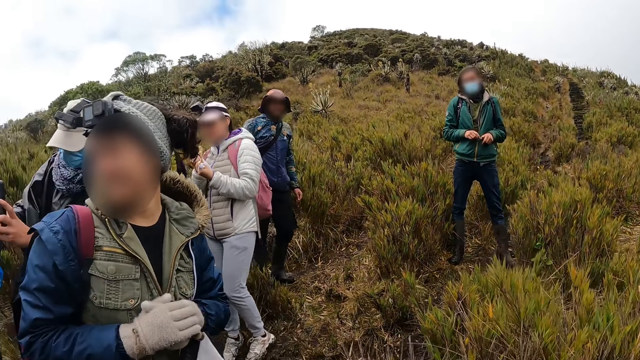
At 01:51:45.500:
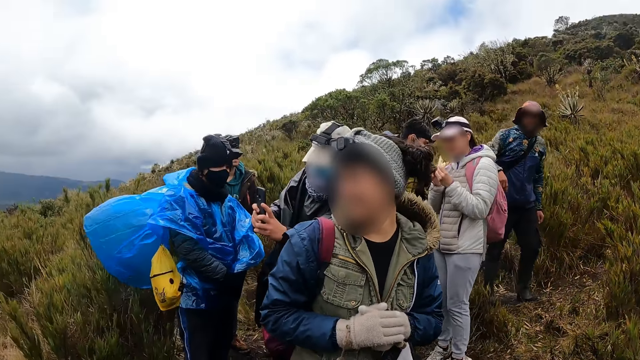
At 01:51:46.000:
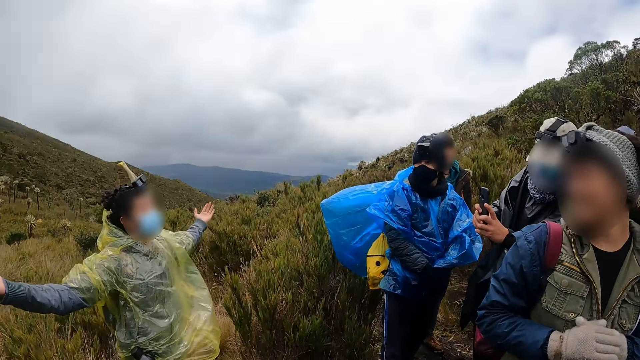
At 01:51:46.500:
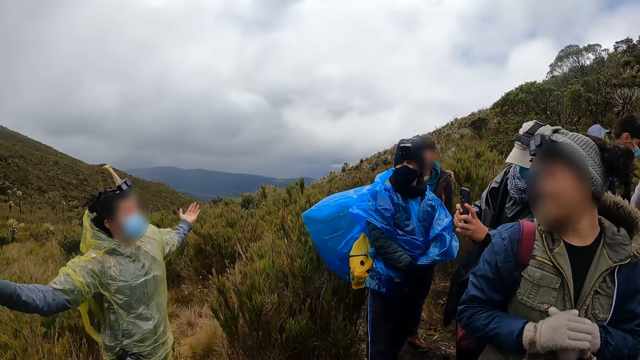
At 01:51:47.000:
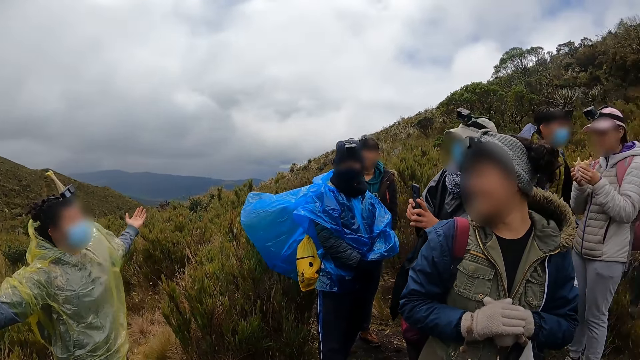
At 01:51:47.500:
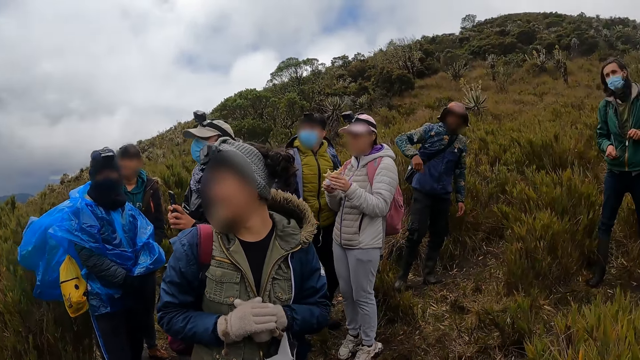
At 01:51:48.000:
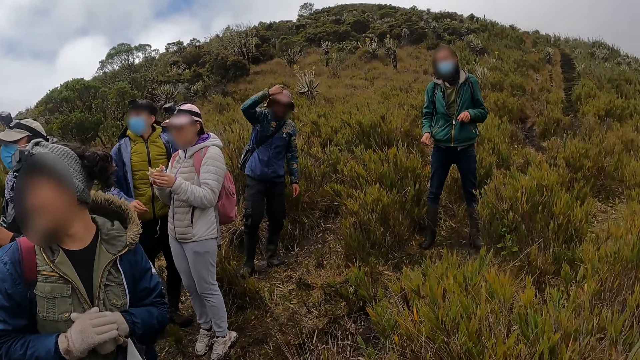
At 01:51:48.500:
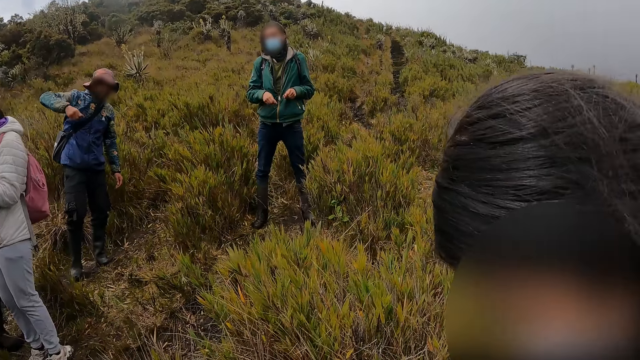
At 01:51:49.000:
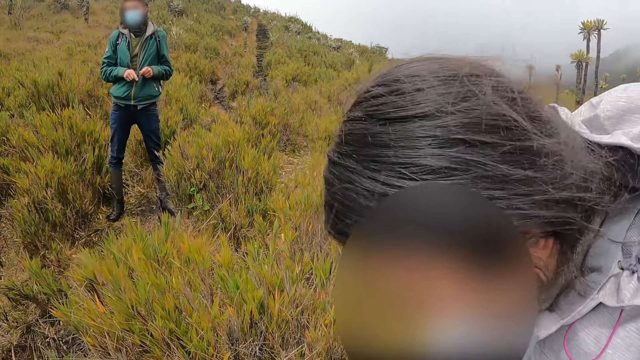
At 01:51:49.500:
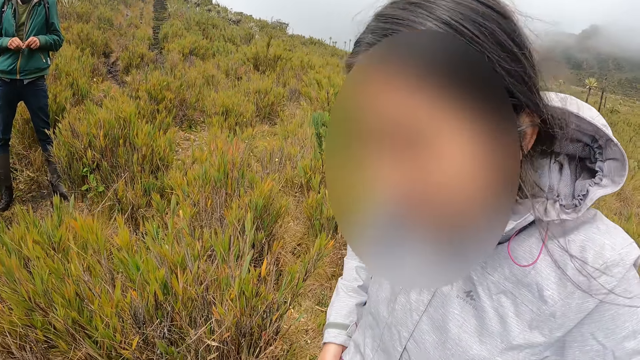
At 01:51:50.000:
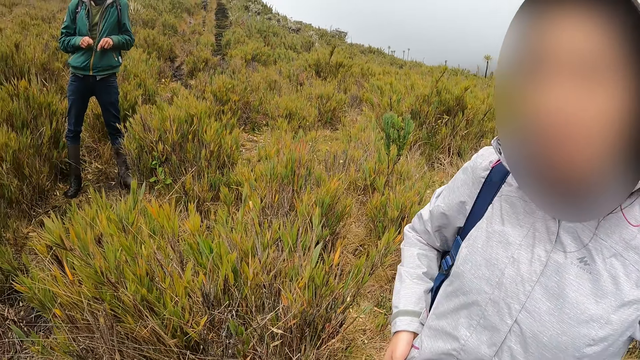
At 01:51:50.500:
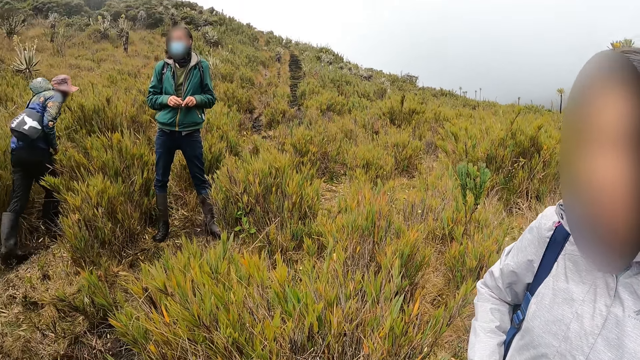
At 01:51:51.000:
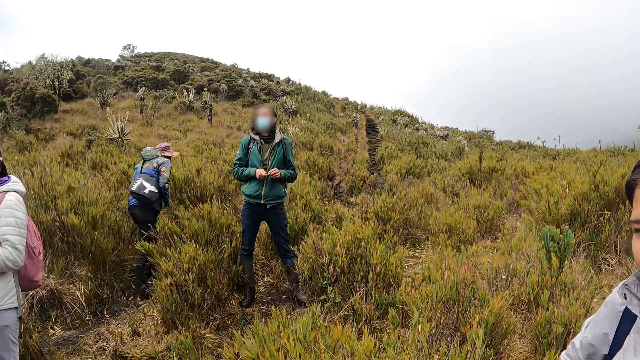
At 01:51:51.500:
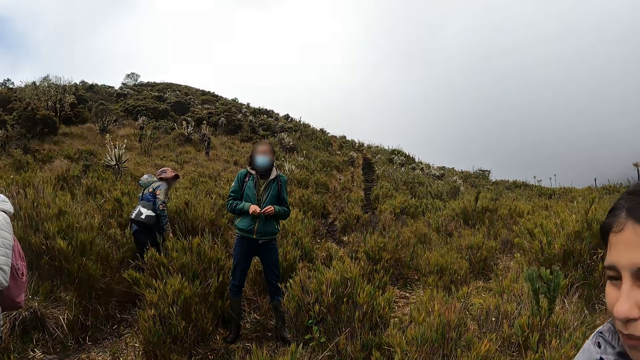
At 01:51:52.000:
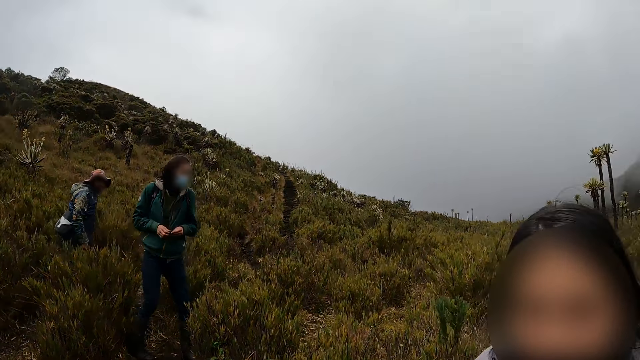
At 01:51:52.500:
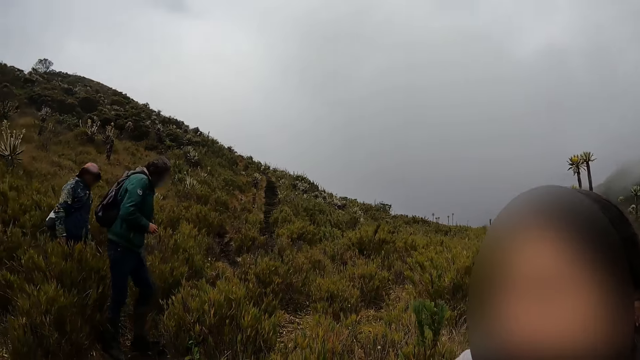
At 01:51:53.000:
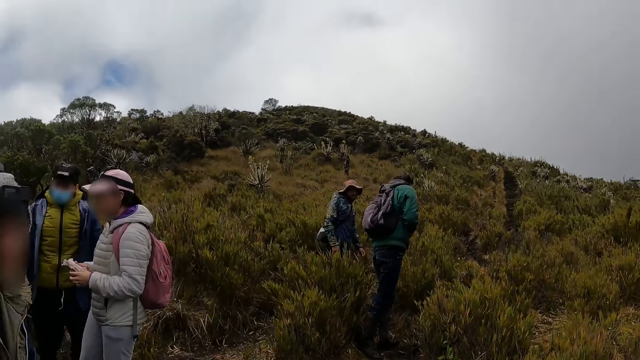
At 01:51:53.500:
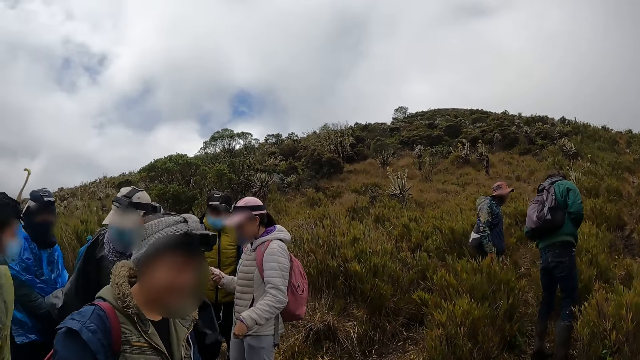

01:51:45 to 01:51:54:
A man interacts with the group of people. The camera wearer interacts with the woman.

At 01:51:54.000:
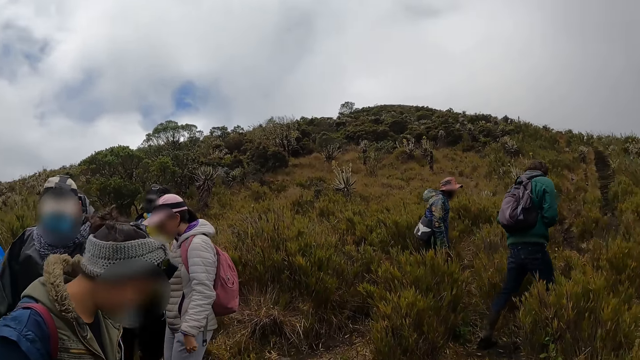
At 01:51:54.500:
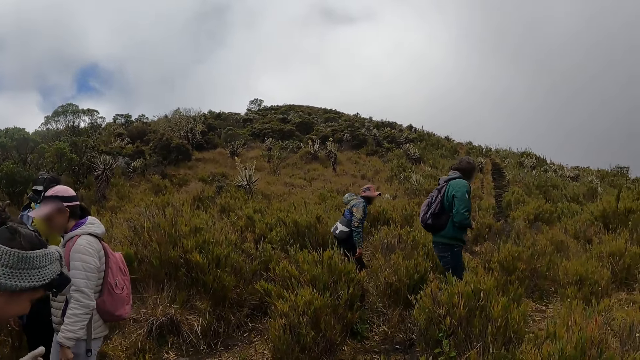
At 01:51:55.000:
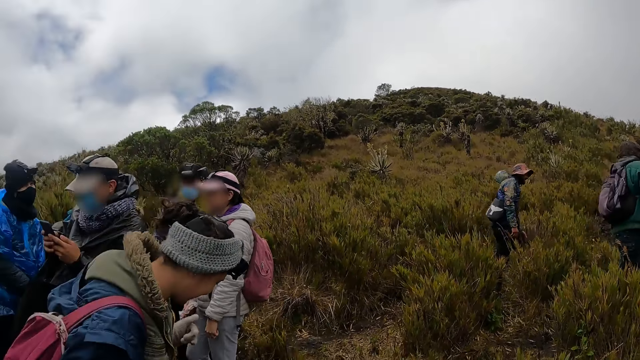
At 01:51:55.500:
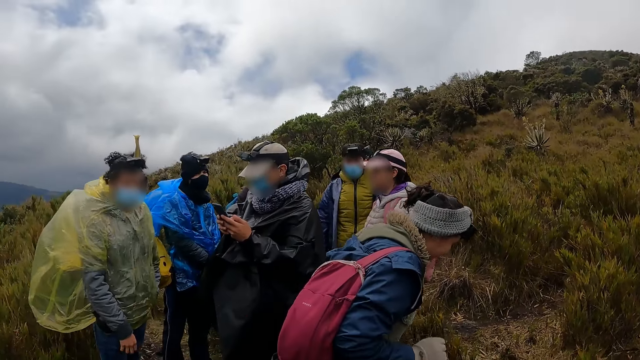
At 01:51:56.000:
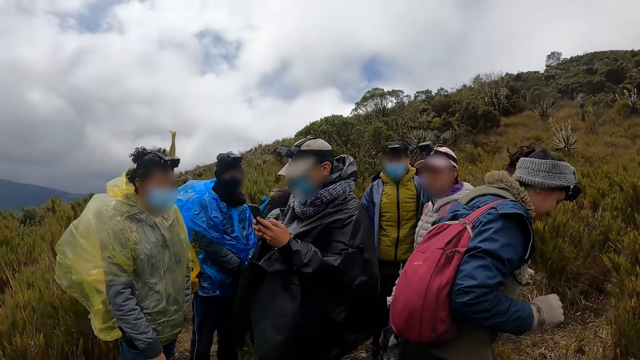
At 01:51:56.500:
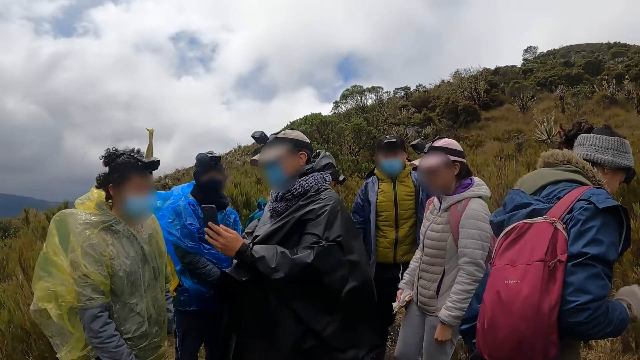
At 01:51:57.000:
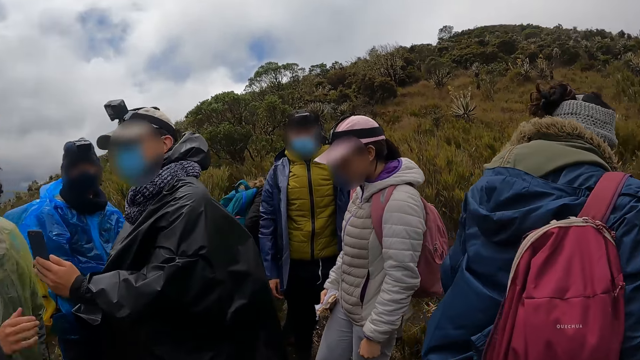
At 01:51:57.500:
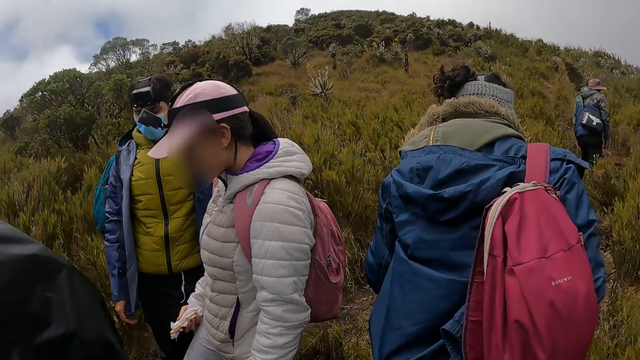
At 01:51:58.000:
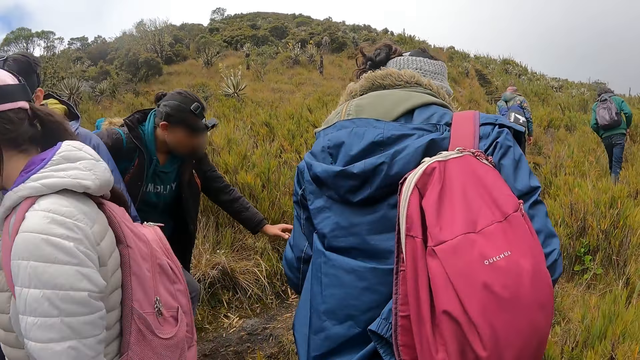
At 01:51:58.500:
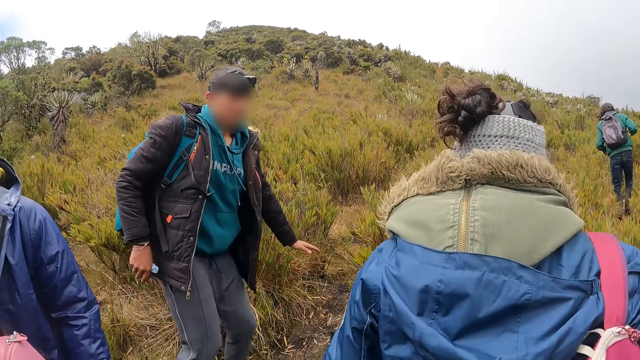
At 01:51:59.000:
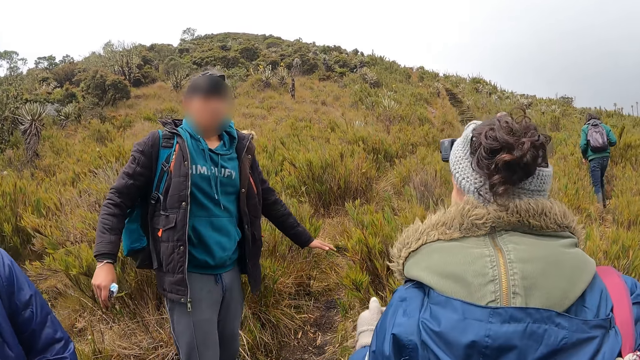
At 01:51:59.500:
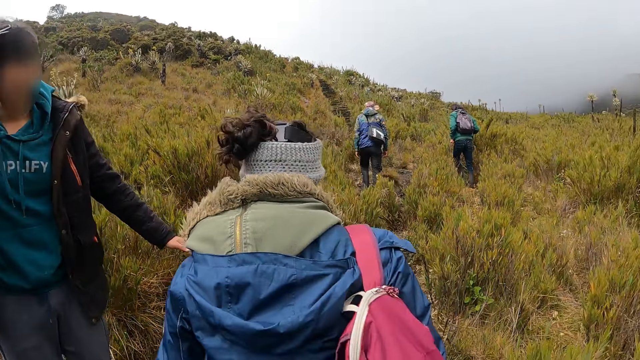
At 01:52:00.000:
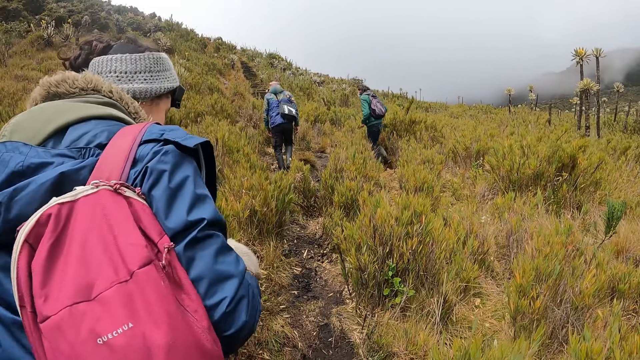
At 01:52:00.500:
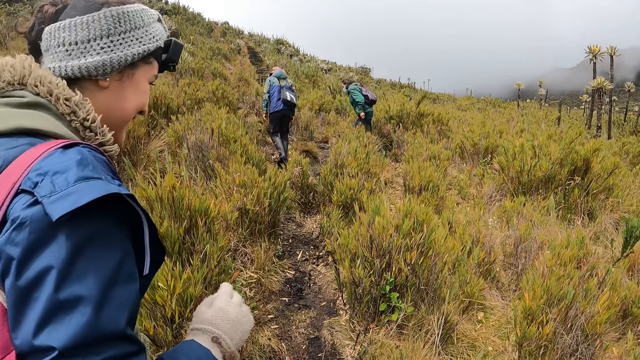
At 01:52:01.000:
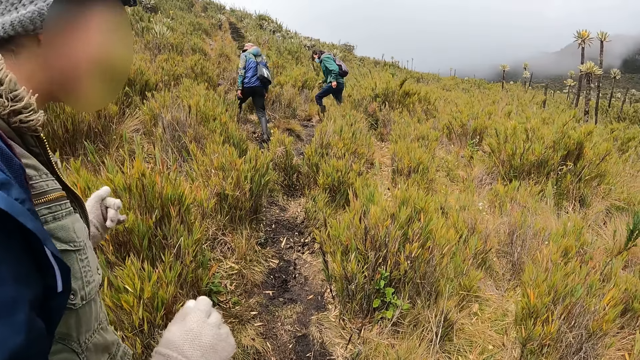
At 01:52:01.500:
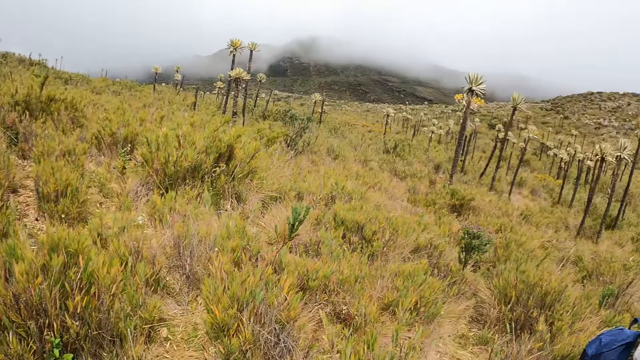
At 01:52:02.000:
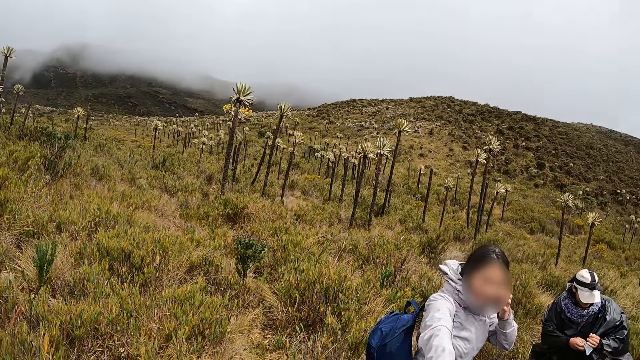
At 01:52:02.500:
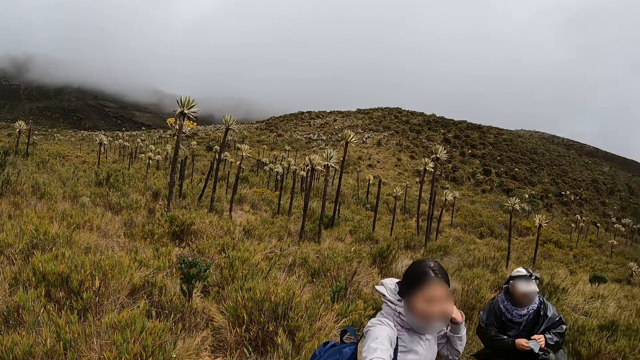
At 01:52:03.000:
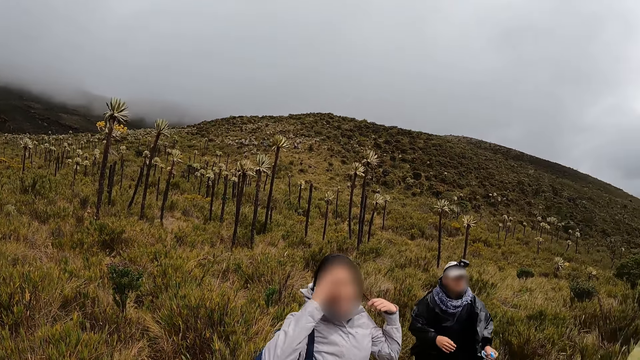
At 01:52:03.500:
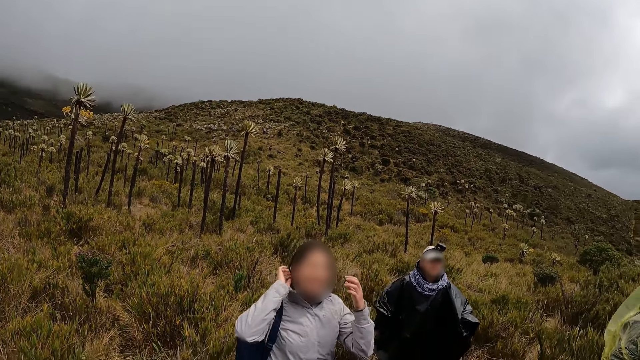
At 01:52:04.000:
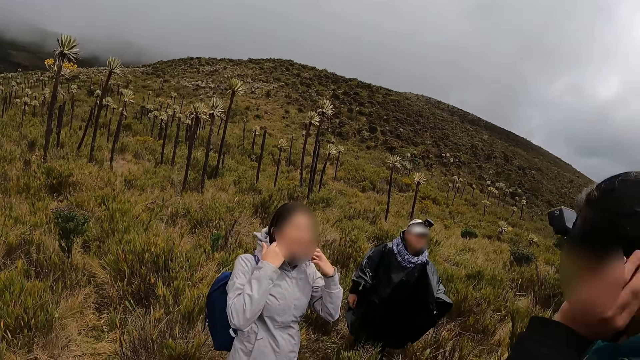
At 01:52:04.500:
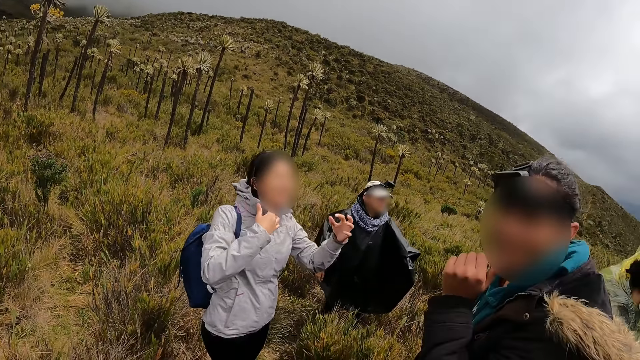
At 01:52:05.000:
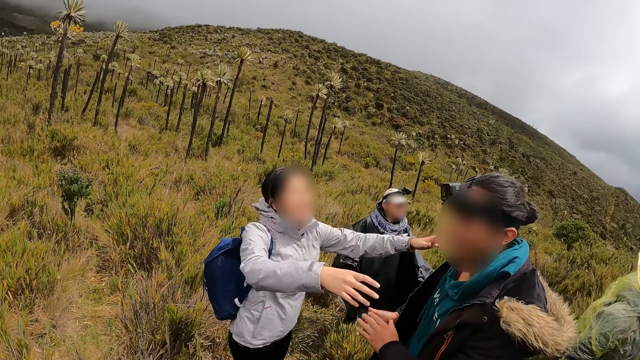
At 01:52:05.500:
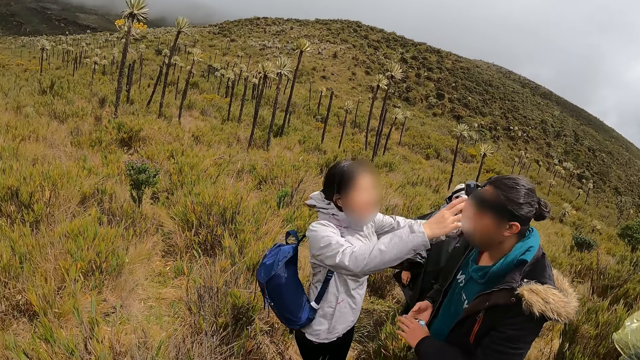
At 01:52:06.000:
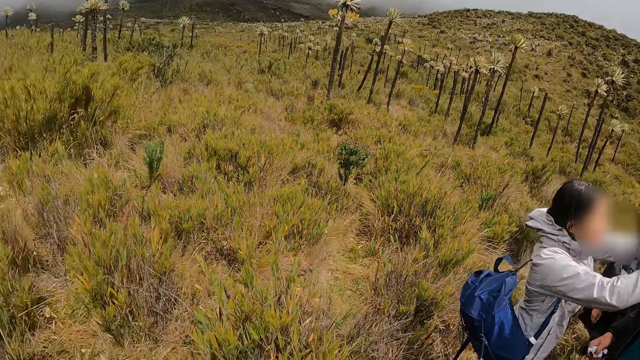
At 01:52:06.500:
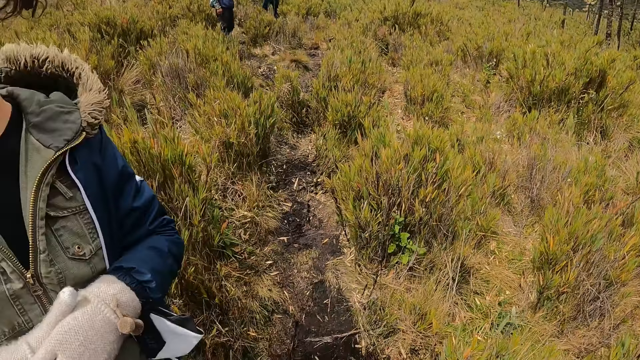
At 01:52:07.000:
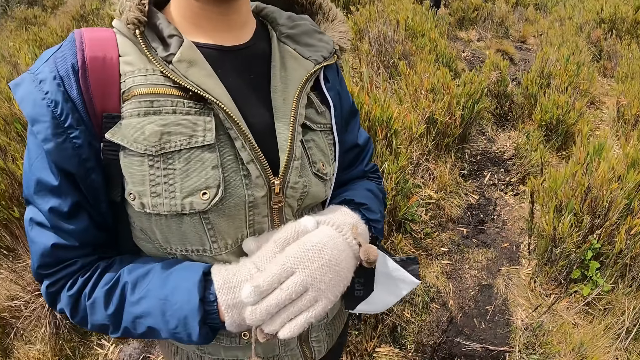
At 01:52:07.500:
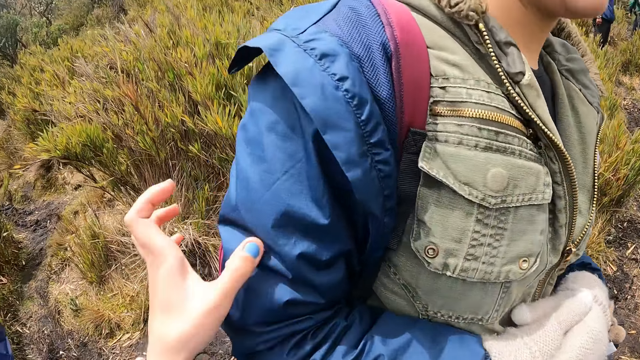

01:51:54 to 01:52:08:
The man operates a phone with his hands. The camera wearer walks up a hill with the group of people. The woman adjusts her hair with her hands. The woman adjusts a camera on the head of another man with her hands.
